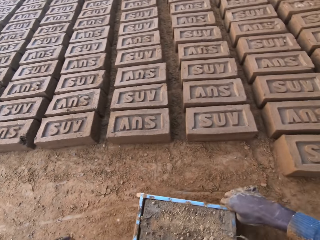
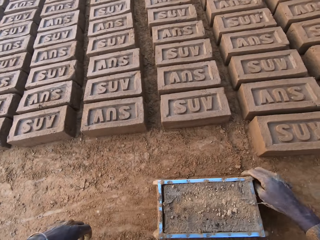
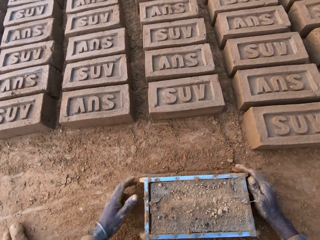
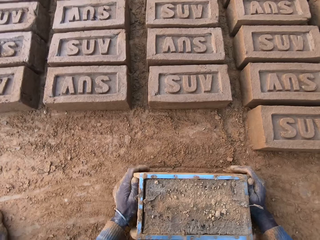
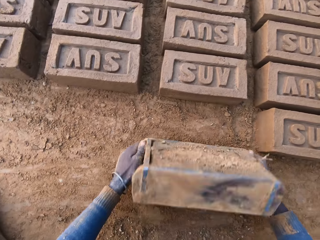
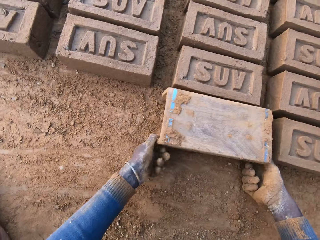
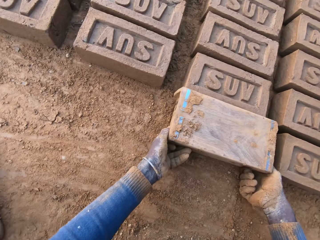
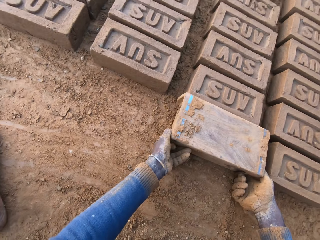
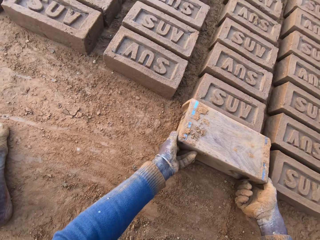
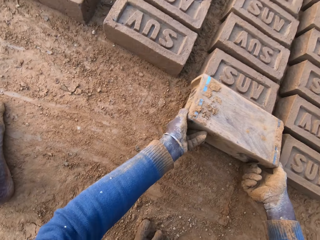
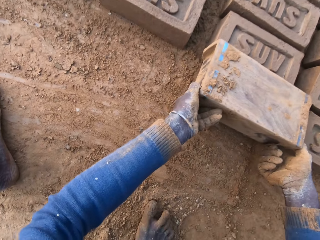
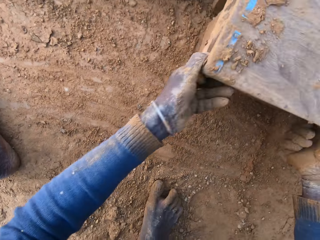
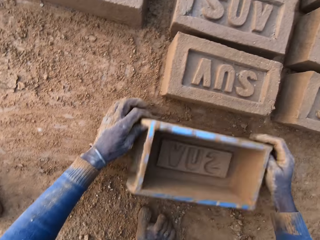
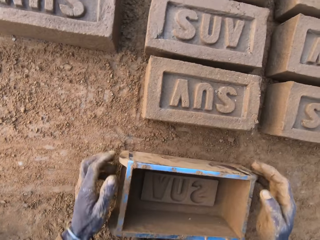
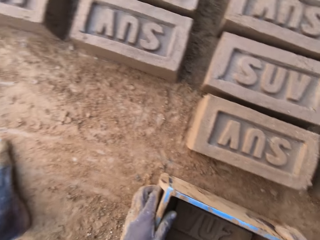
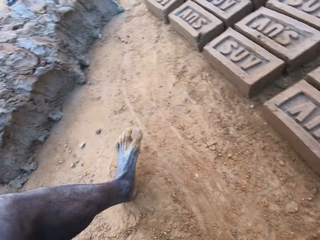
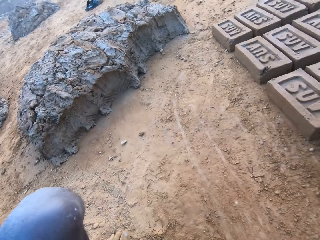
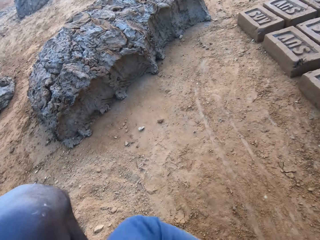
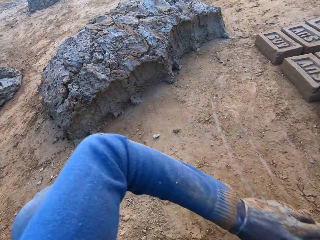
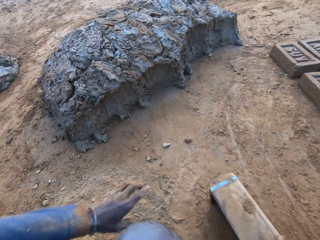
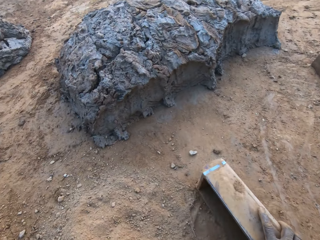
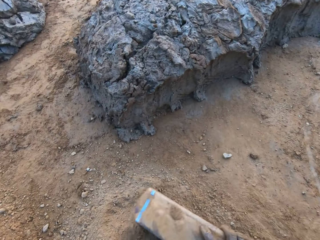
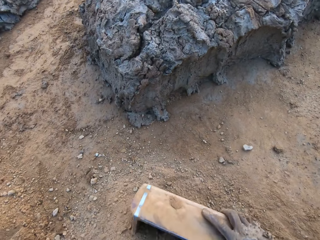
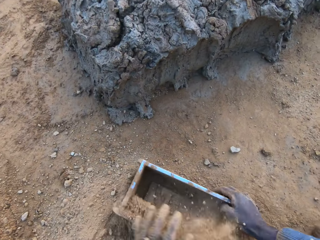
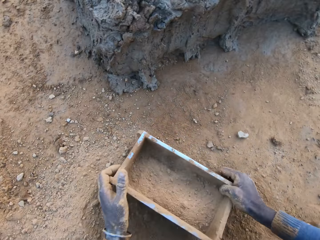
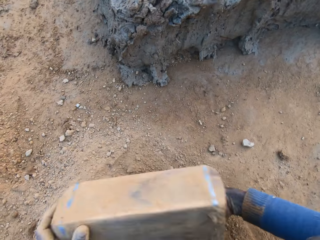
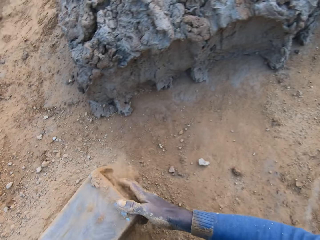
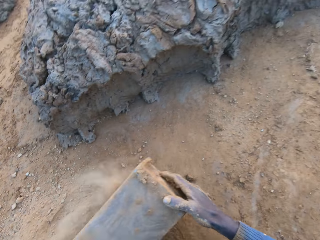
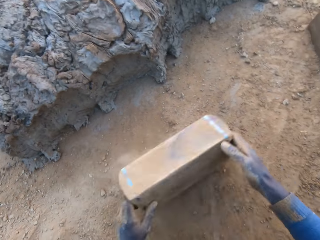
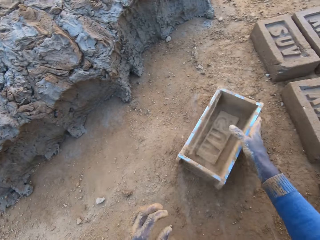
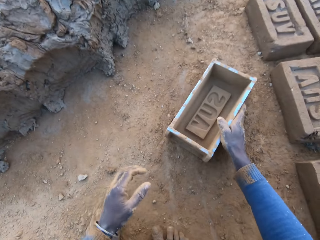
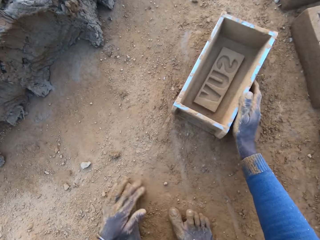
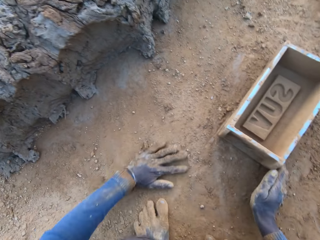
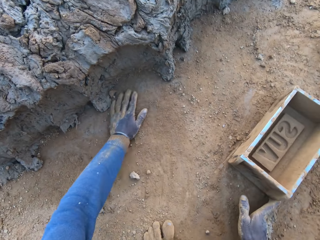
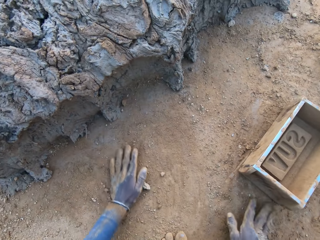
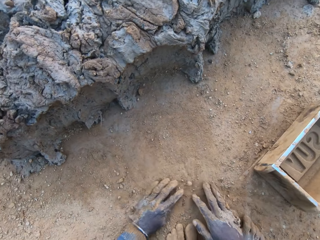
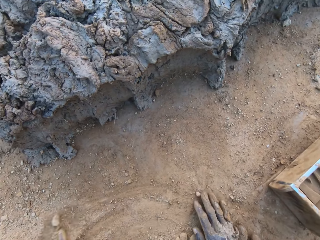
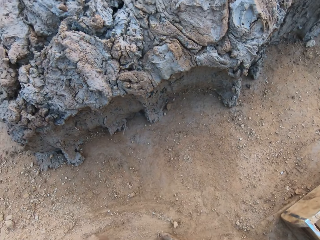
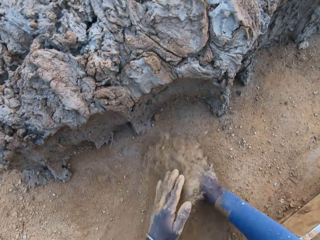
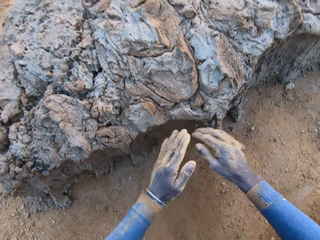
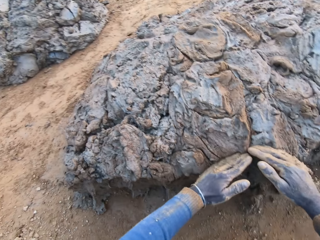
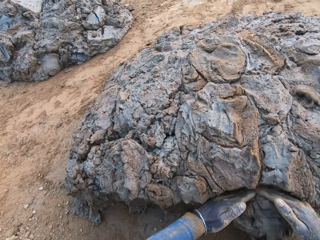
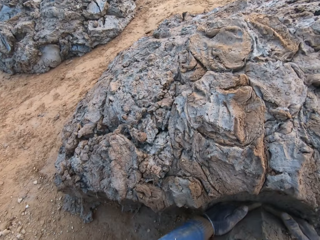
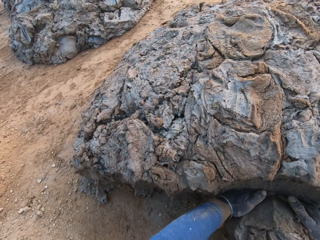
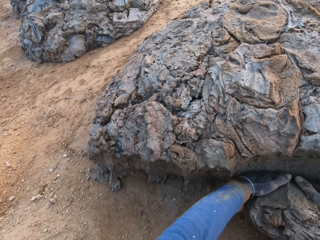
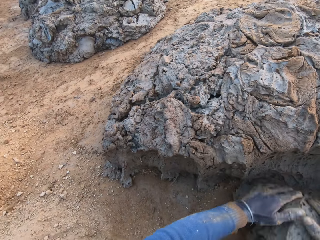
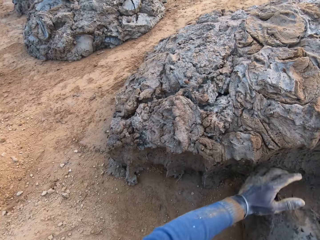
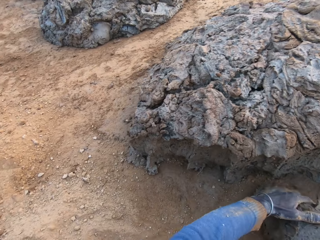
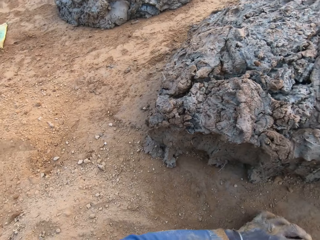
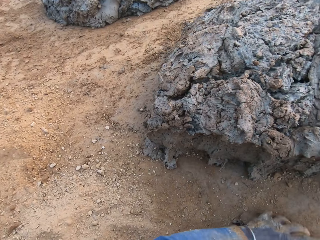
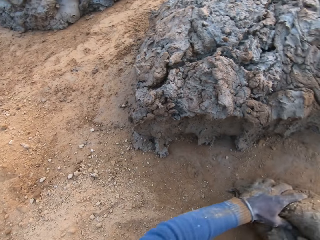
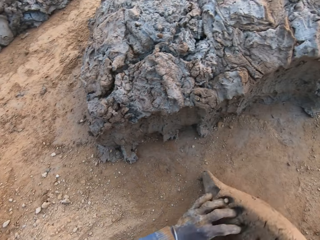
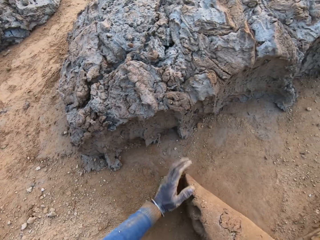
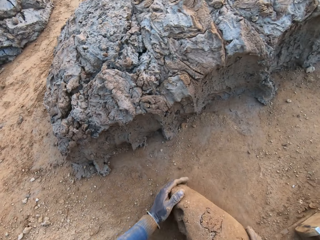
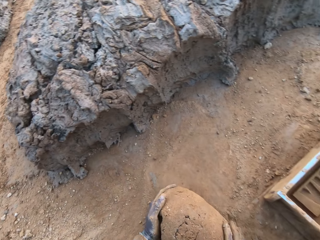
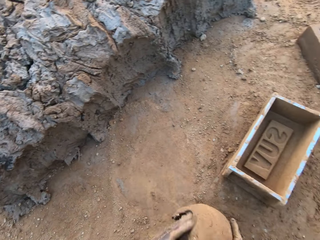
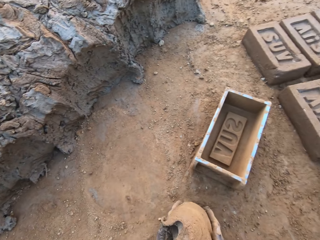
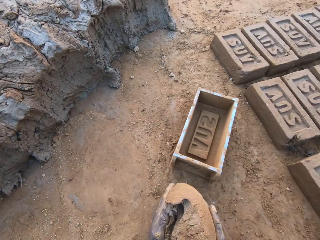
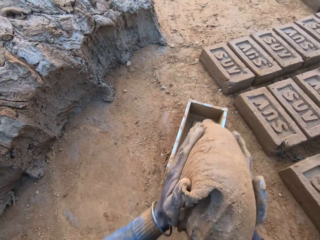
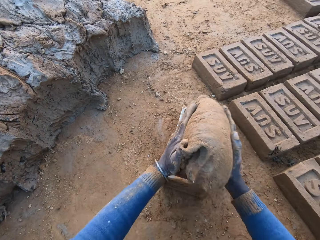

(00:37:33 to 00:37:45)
The camera wearer moves the brick maker. He turns the iron brick mold on the ground. He removes the brick maker from the brick. He drops the iron brick mold on the ground. He collects soil. He pours sand from the ground into the iron brick mold. He removes the sand from the iron brick mold. He drops the iron brick mold on the ground. He spreads the soil. He picks up clay. He cuts a portion of the concrete from a heap of concrete with his hands. He mixes the concrete with his hands. He carries the concrete from the ground.

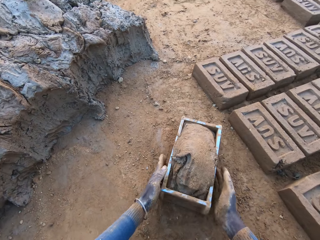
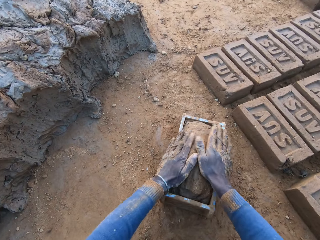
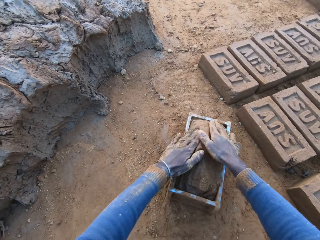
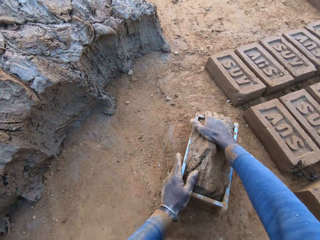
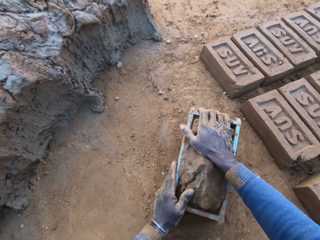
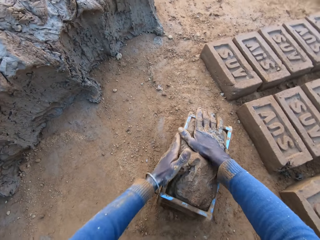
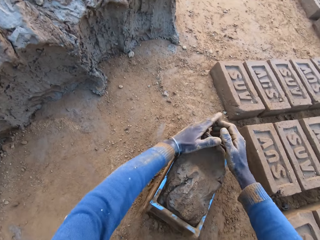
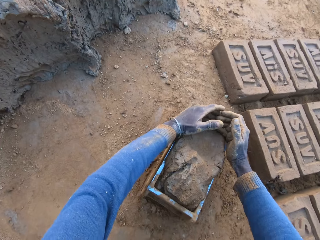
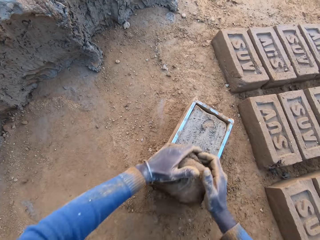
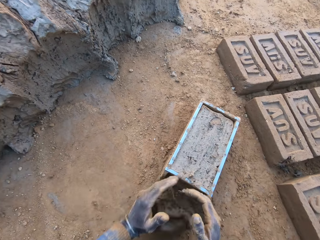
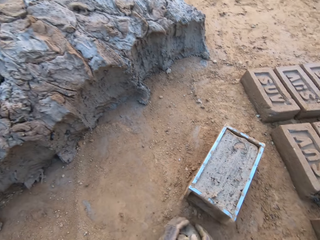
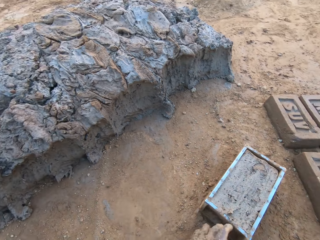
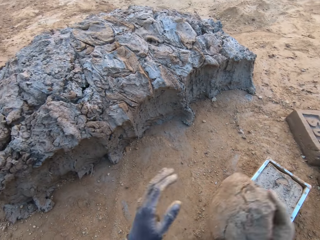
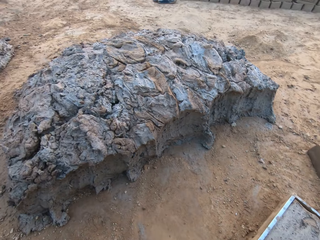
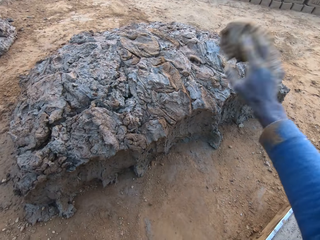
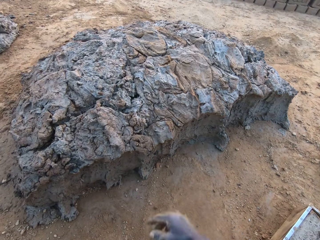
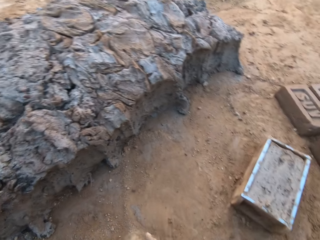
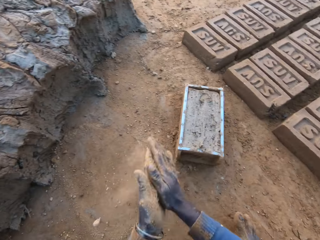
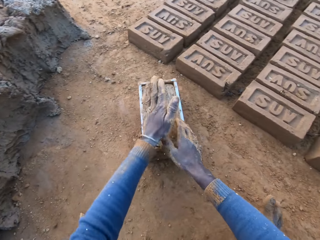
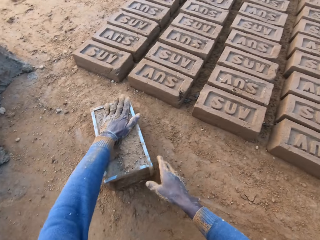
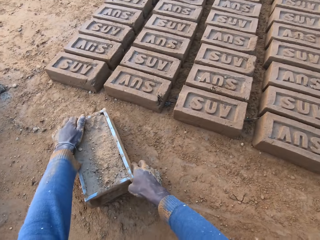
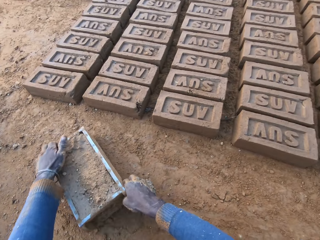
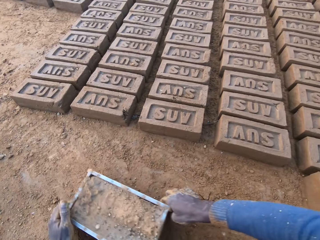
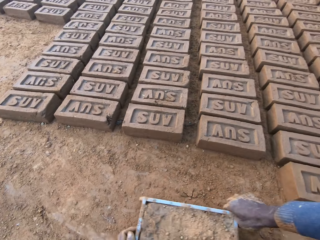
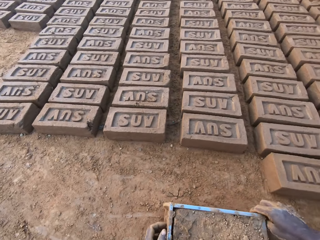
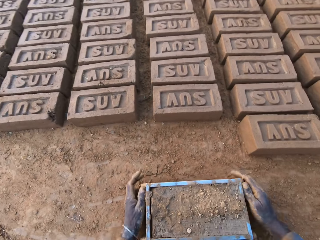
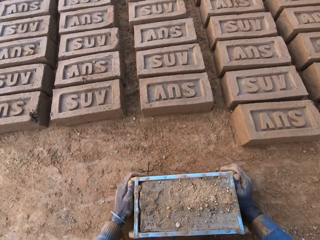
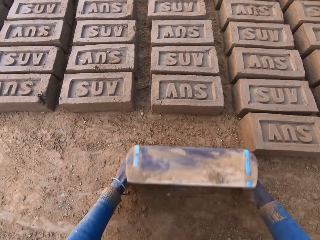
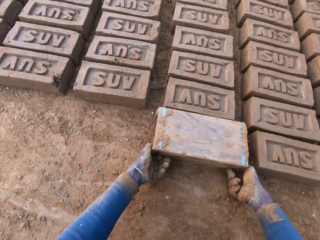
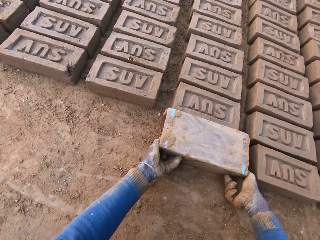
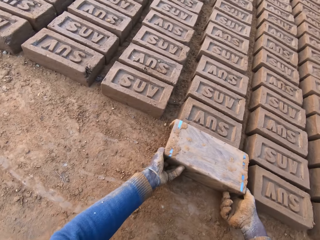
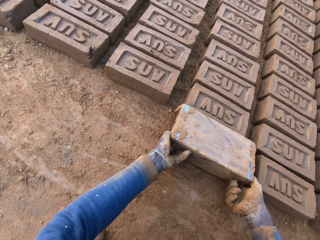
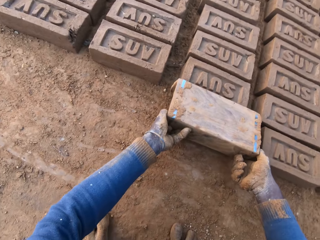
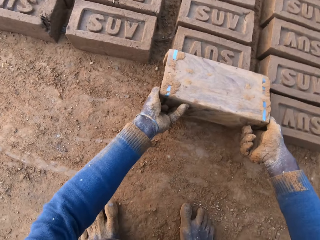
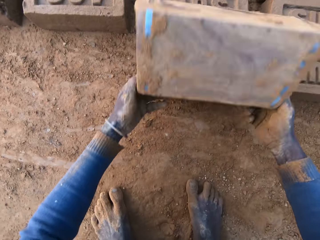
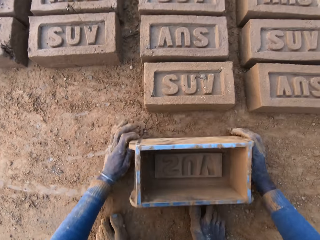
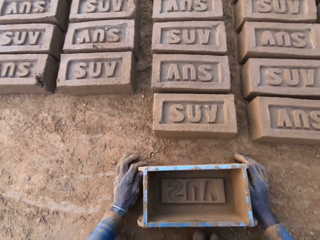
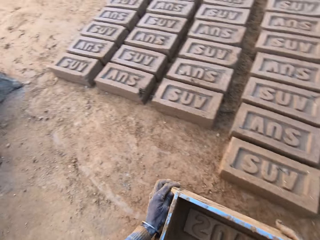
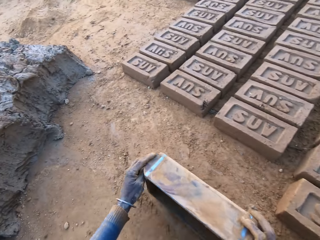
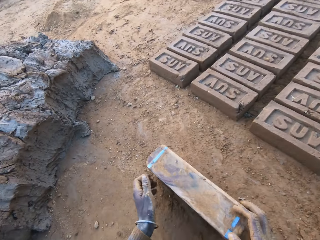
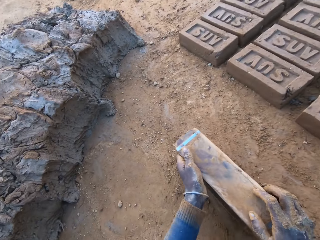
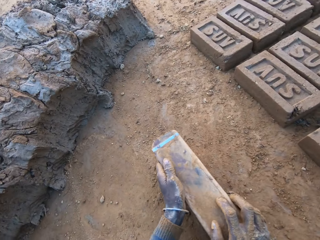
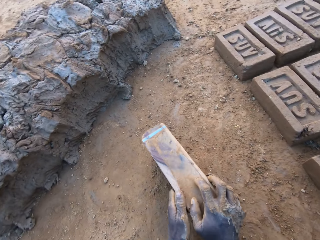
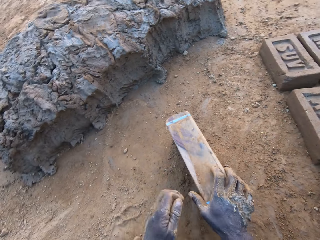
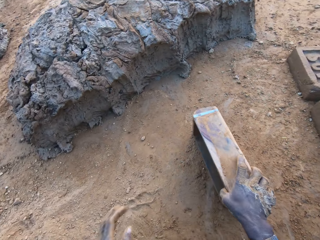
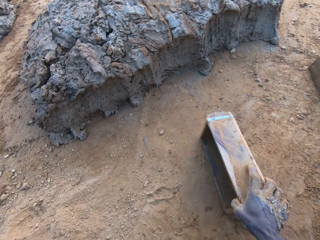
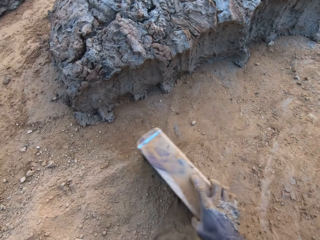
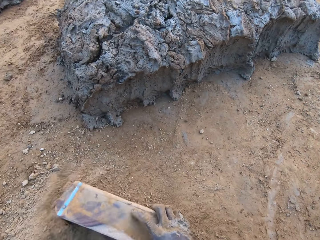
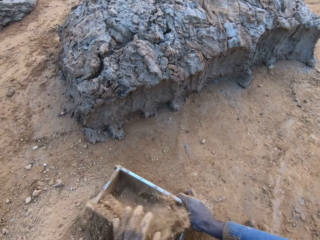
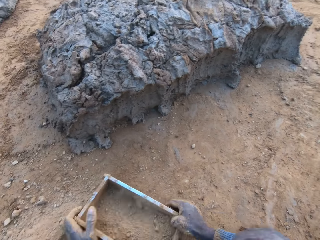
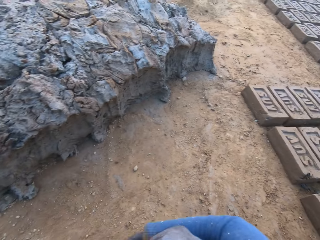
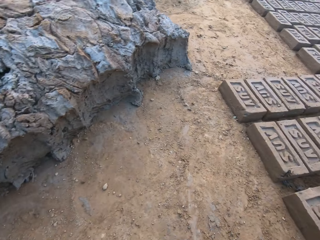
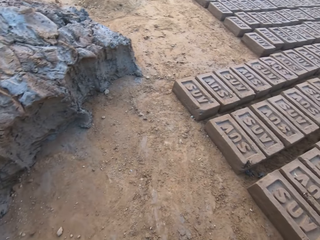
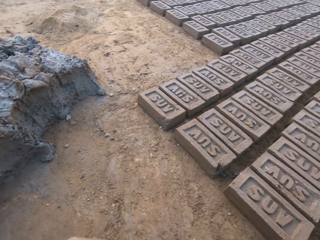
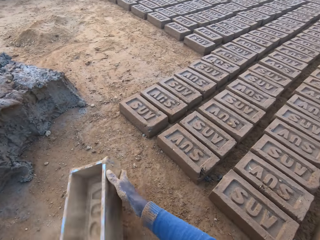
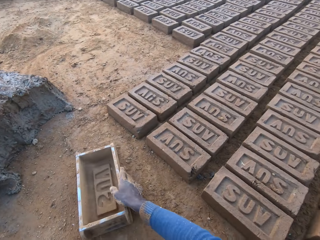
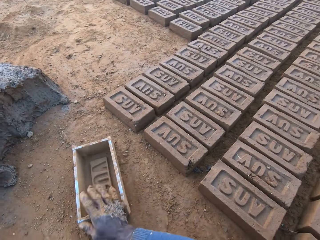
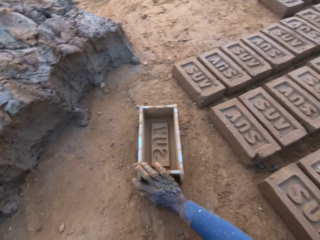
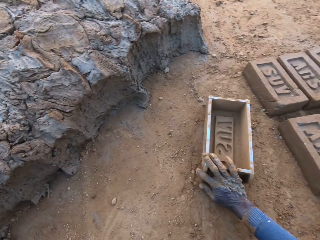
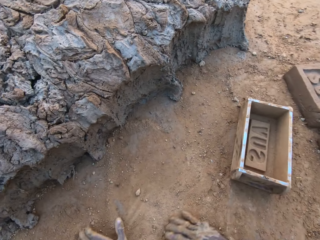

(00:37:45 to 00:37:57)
The camera wearer drops the concrete in the iron brick mold. He shakes the brick maker. He removes the excess concrete from the iron brick mold. He drops the excess concrete on the heap of concrete on the ground. He rubs his hands. He shakes the brick maker. He shifts the iron brick mold on the ground. He turns the iron brick mold on the ground. He removes the brick maker from the brick. He drops the iron brick mold on the ground. He collects soil. He rubs his left hand against the iron brick mold. He pours sand from the ground into the iron brick mold. He drops the iron brick mold on the ground.
